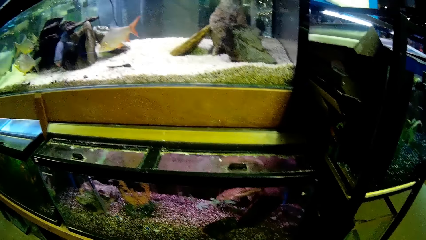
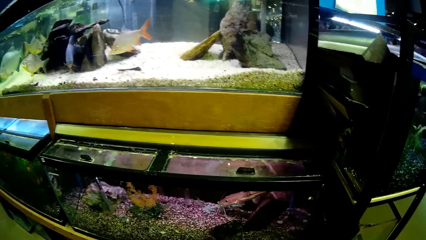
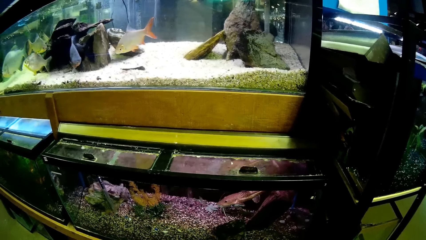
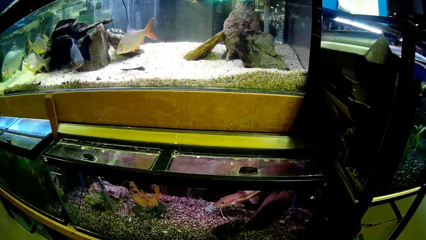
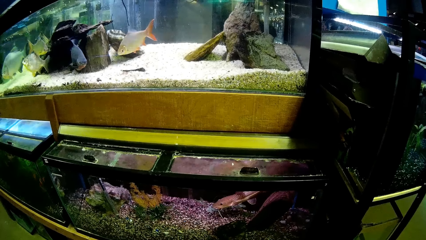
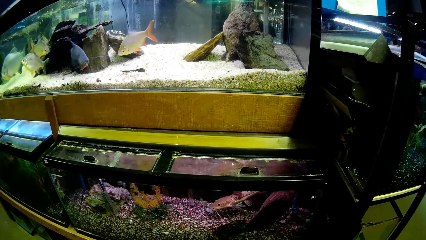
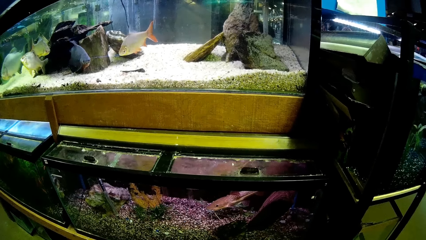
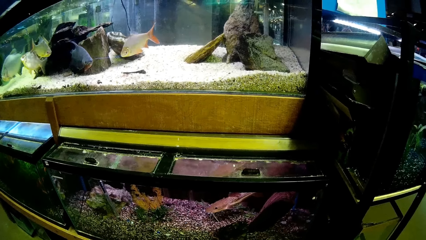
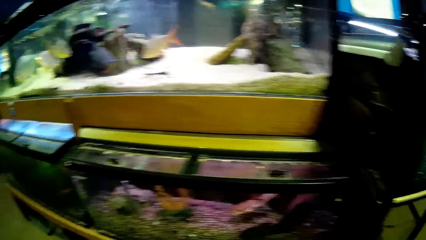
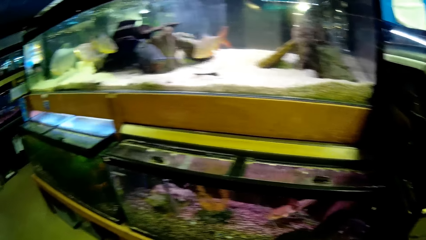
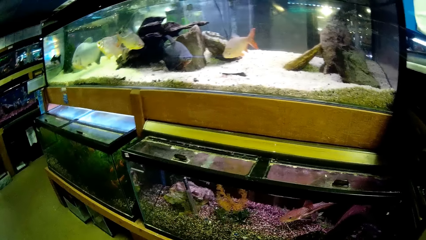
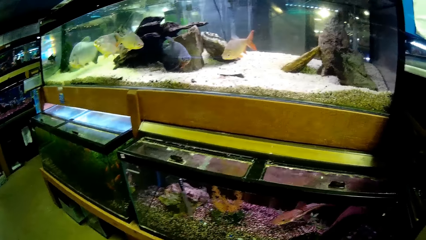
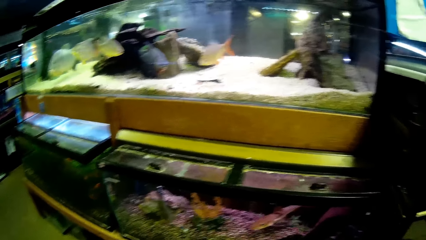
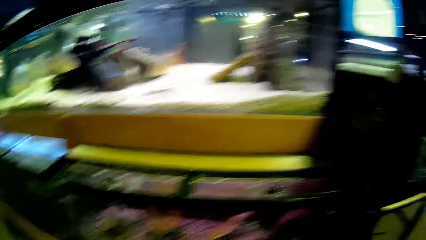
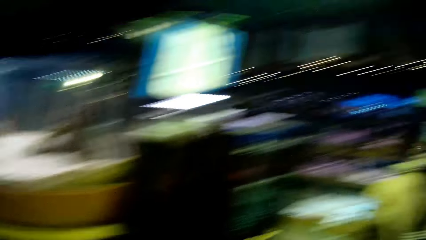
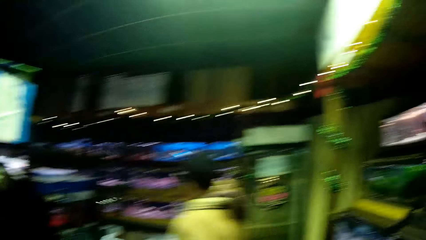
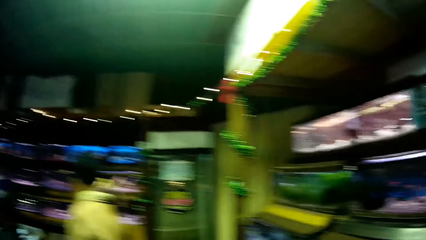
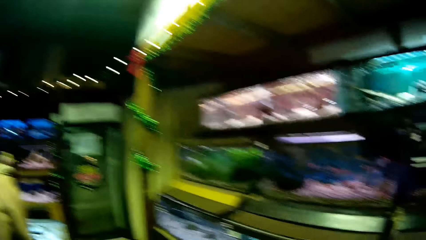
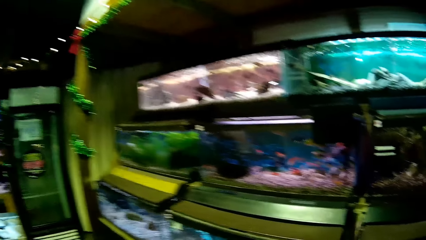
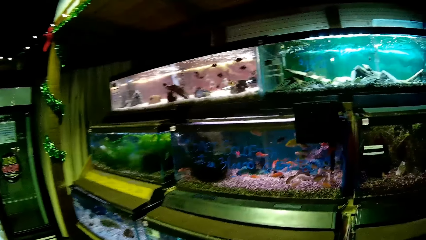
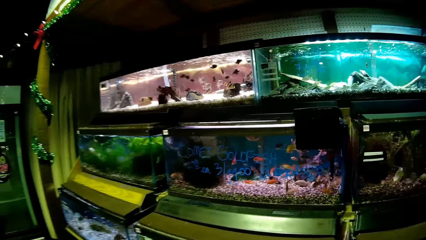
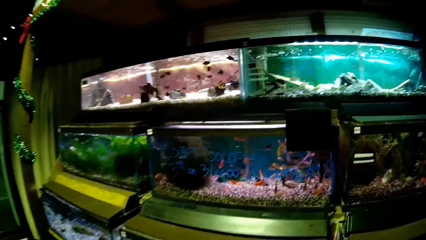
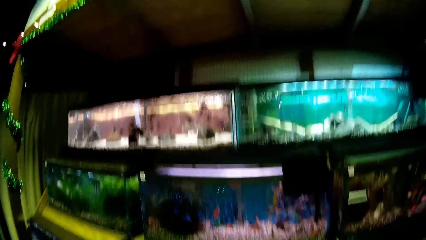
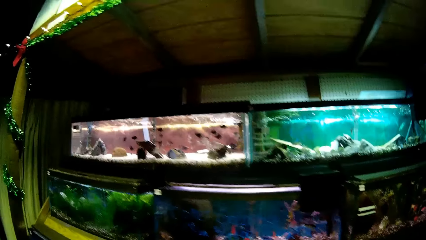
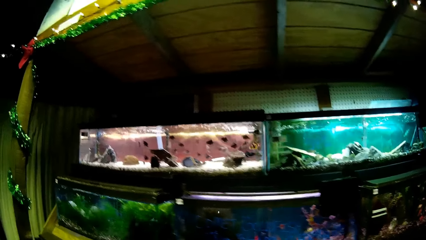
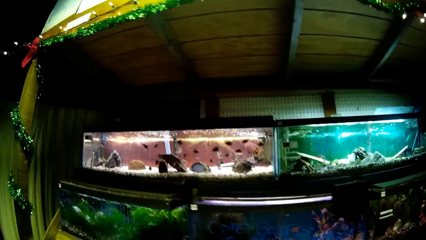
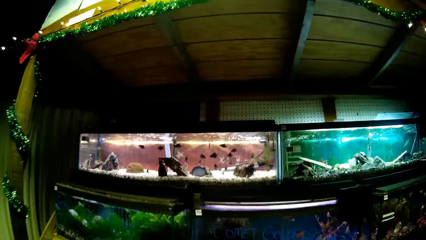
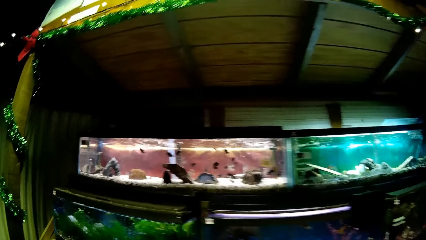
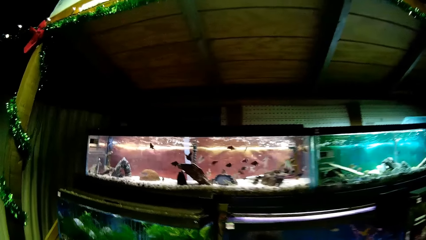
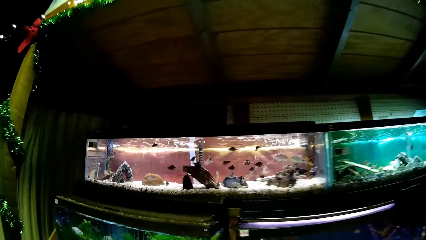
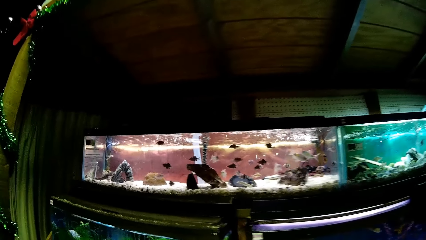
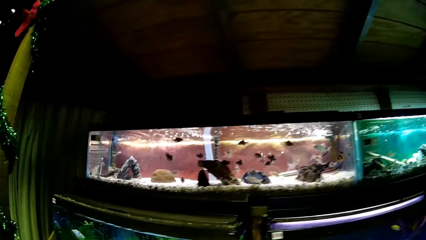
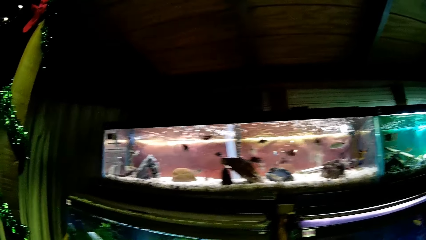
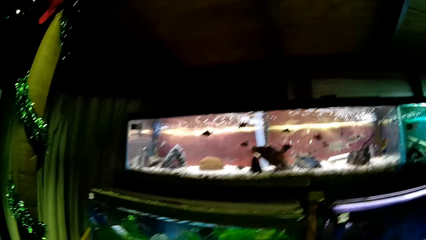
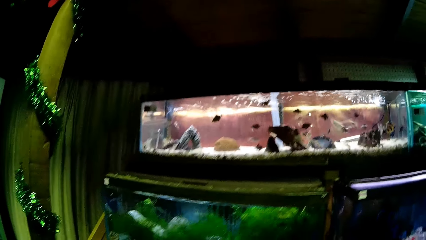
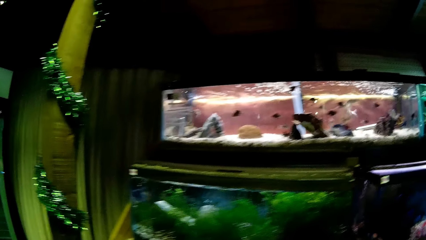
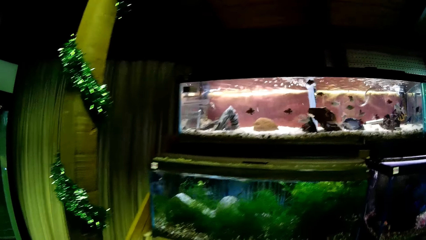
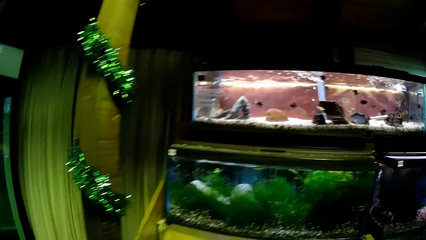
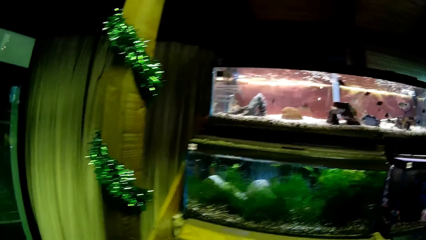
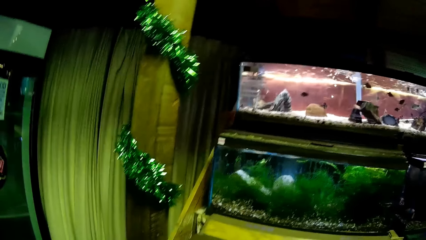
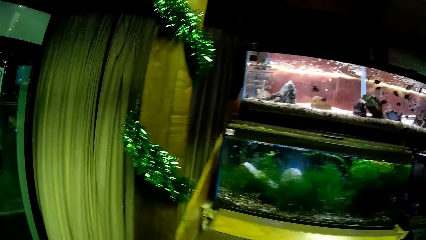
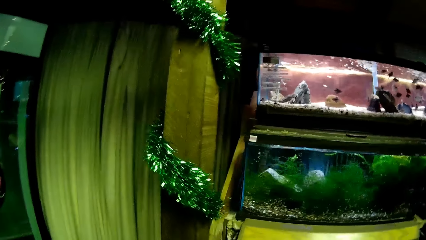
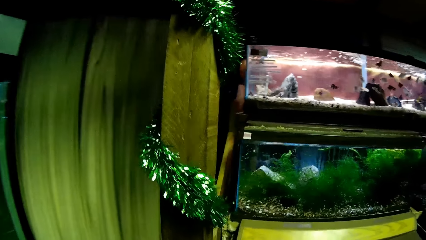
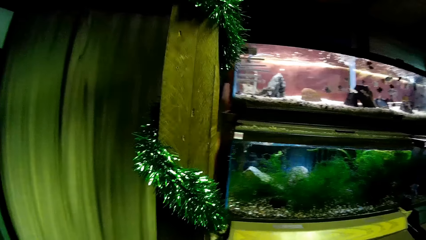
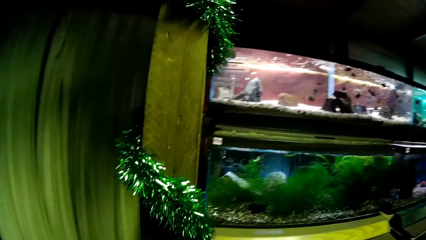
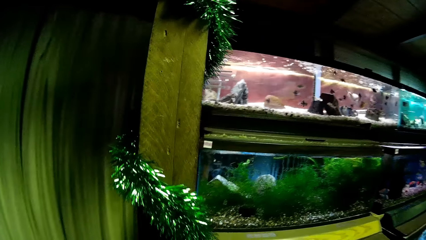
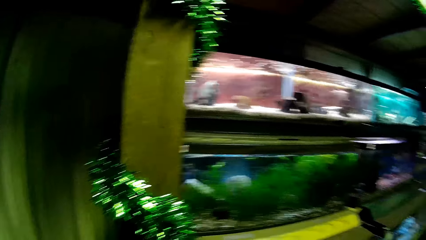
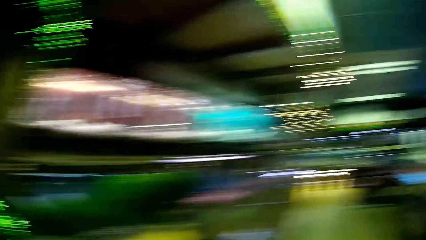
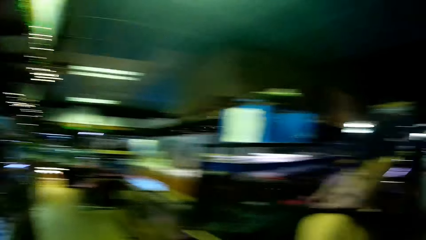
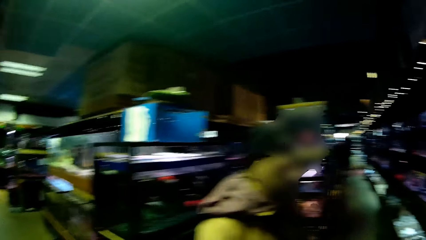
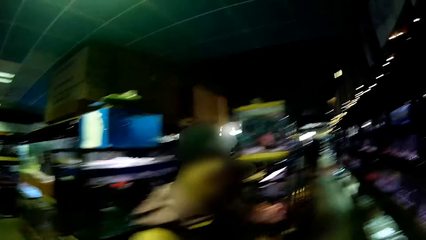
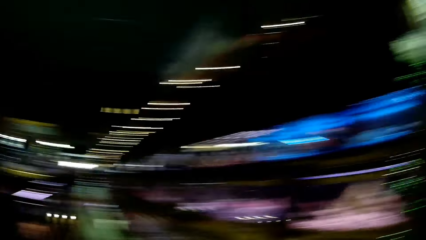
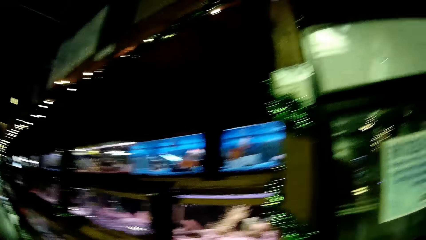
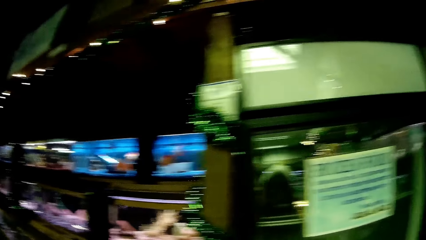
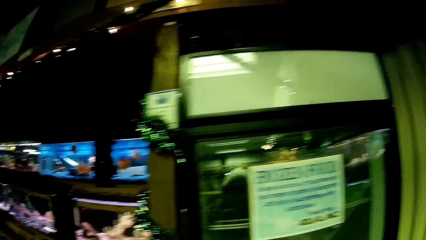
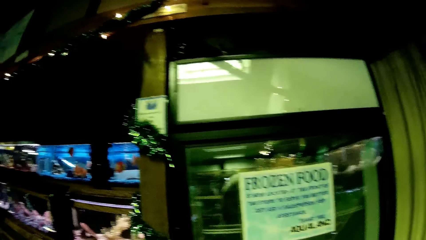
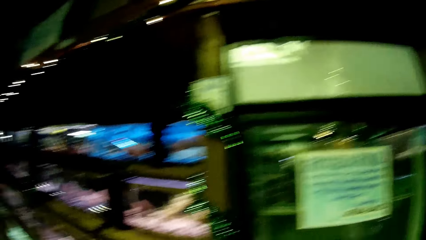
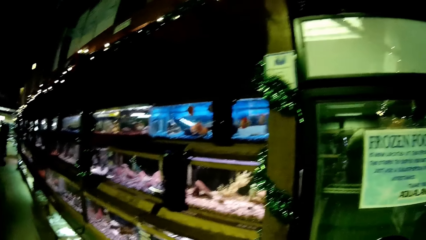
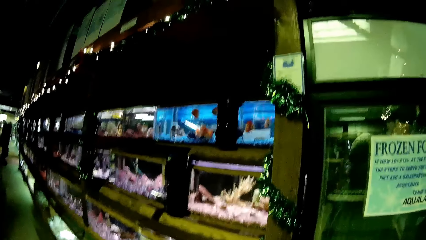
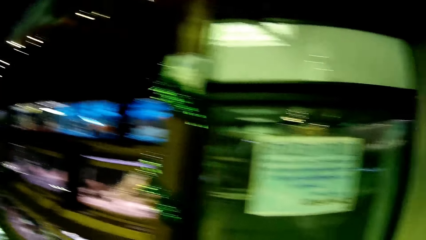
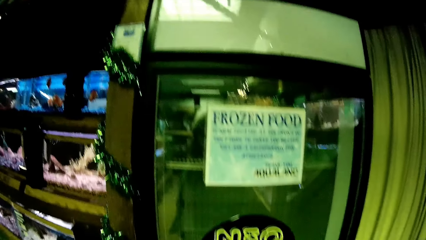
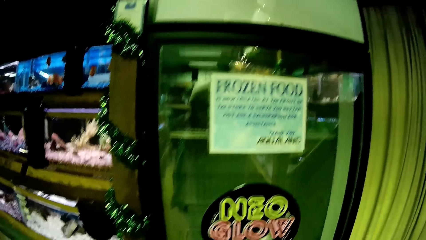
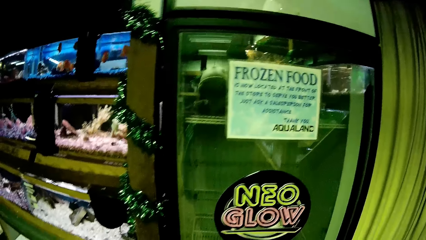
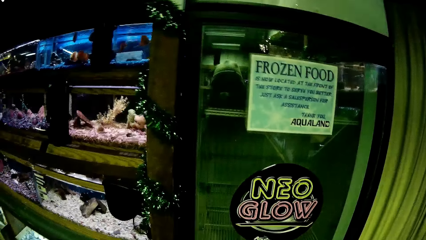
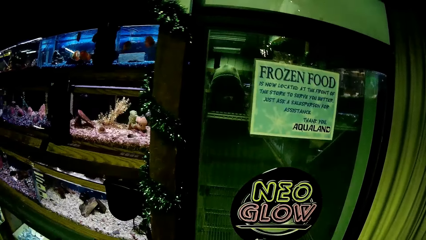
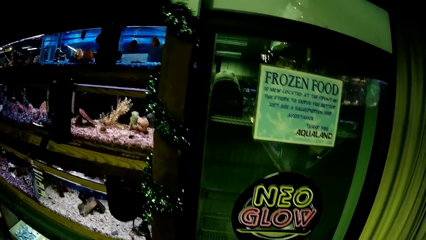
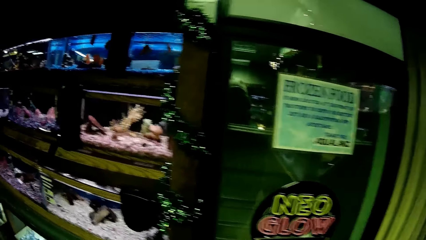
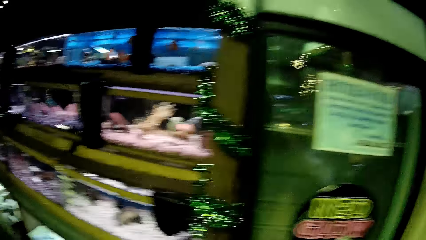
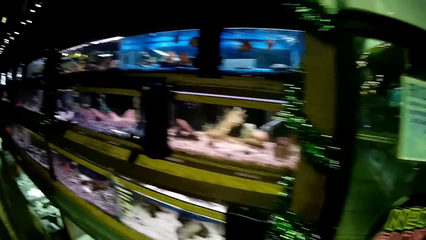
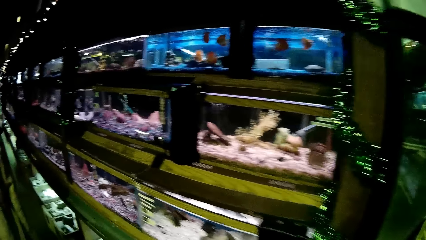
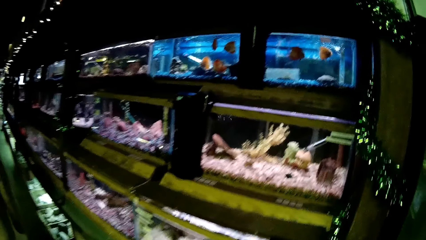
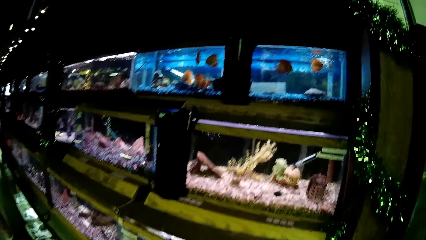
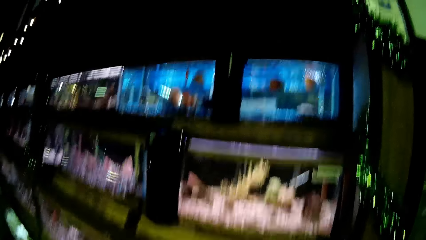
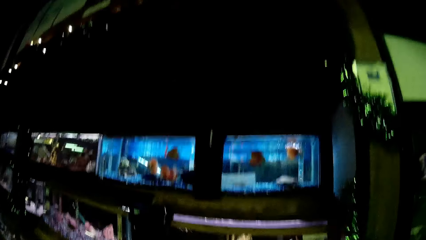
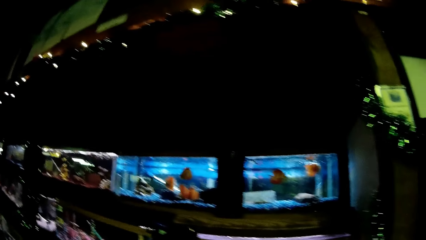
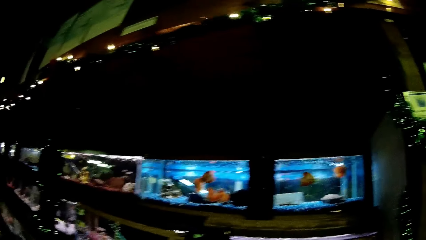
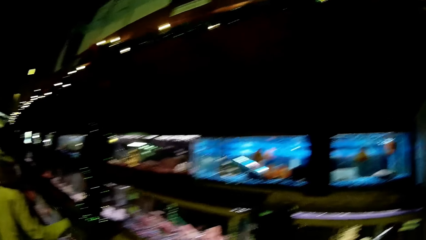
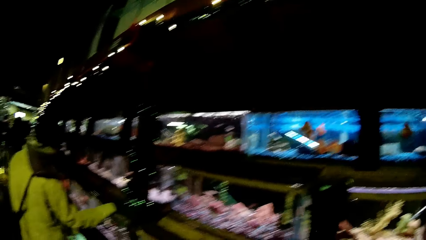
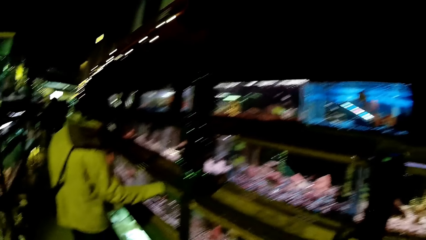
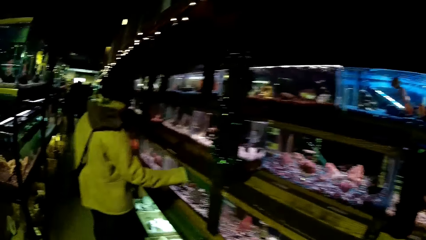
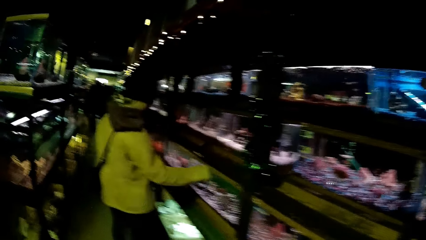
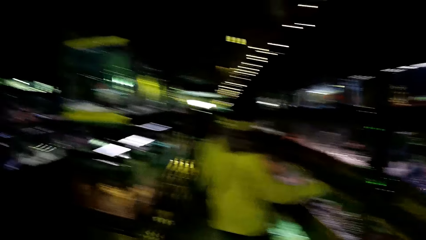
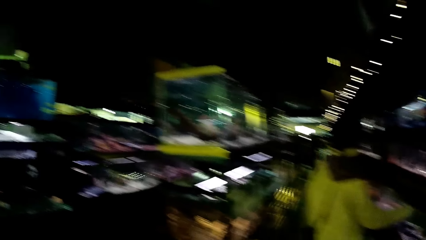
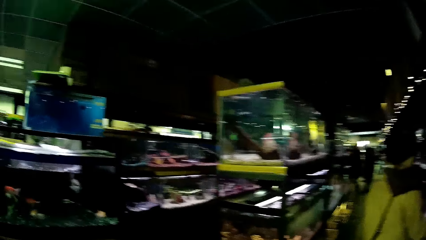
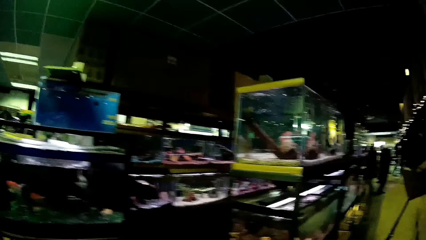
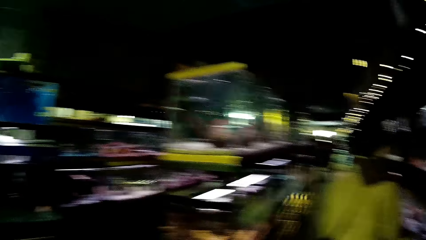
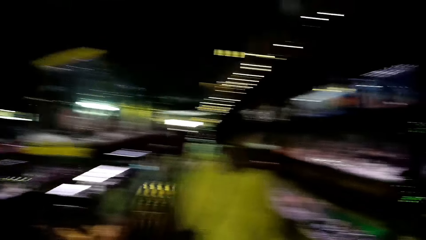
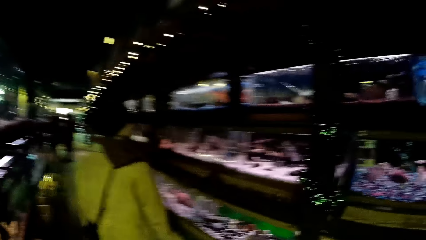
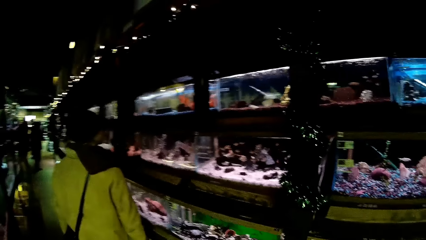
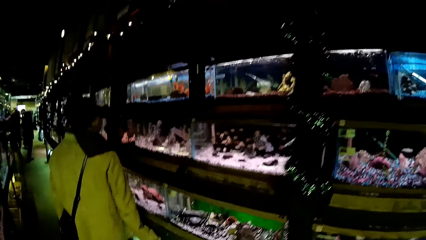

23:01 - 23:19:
The woman stares at fish in a glass transparent tank. The camera wearer looks around at the showroom. They stare at fish in the glass transparent tank. They look around at the aquarium on the other side. They look around at the showroom. They stare at fish in the glass transparent tank again. The woman touches glass transparent tanks with the right hand.
